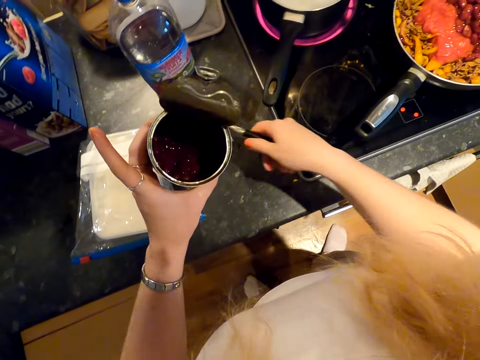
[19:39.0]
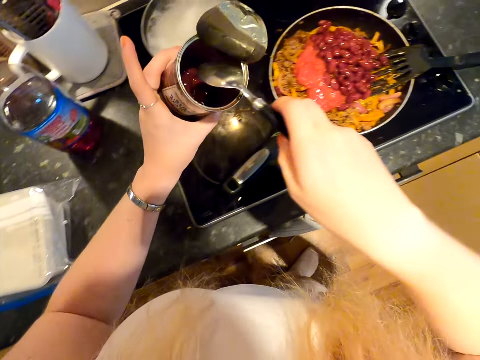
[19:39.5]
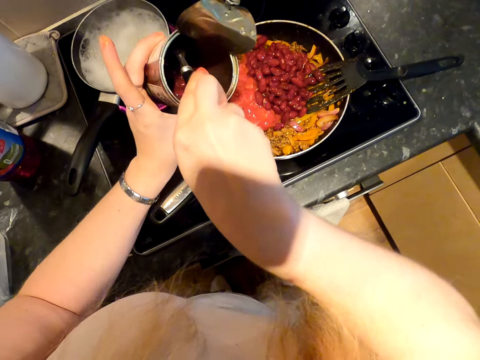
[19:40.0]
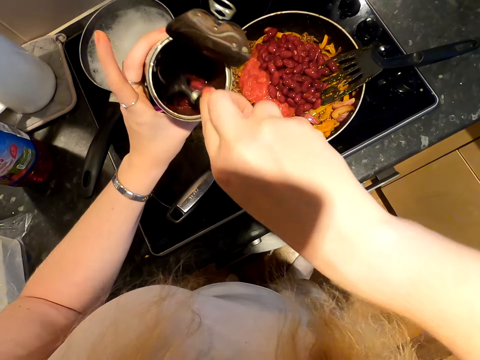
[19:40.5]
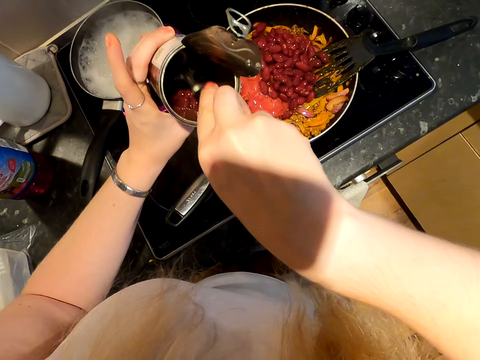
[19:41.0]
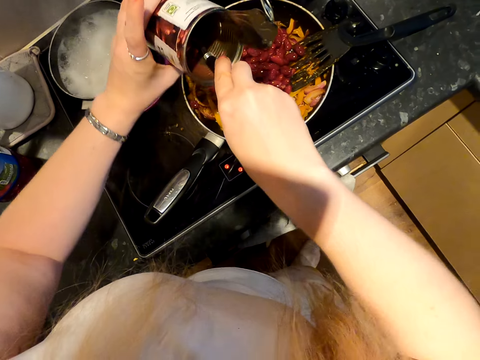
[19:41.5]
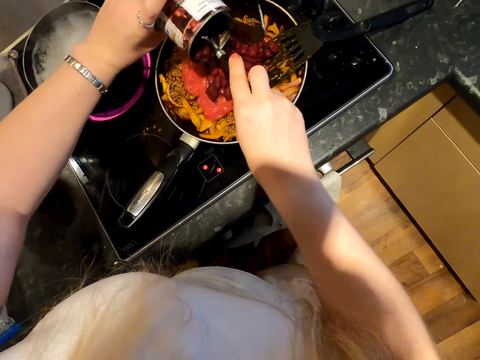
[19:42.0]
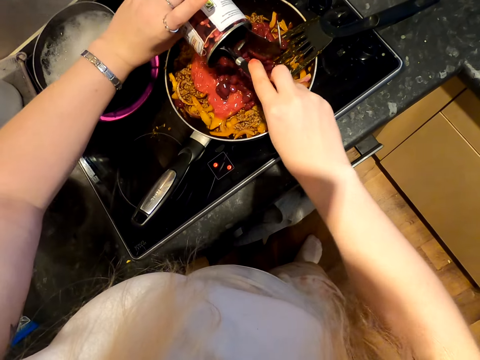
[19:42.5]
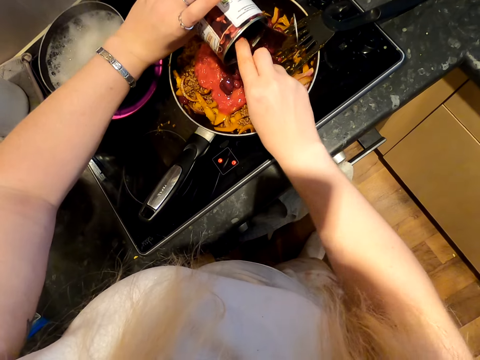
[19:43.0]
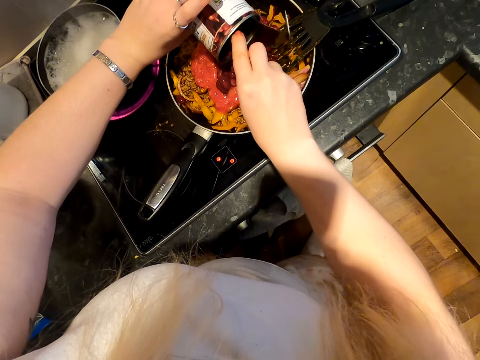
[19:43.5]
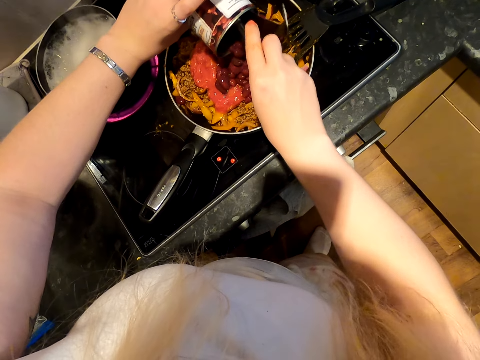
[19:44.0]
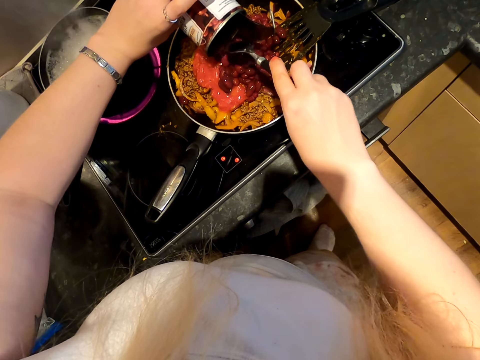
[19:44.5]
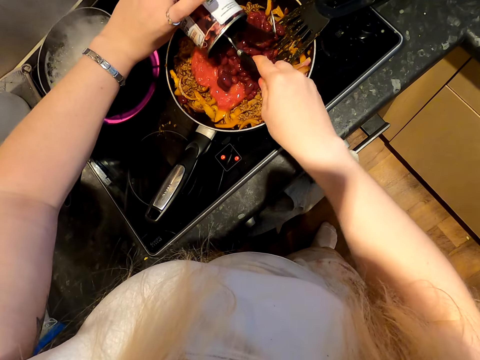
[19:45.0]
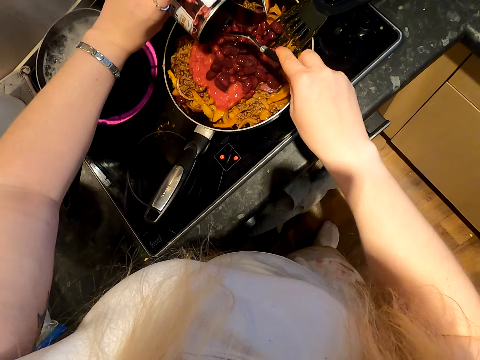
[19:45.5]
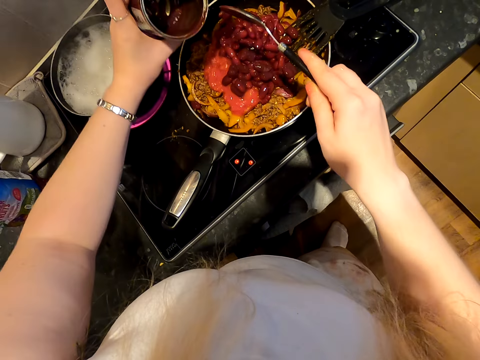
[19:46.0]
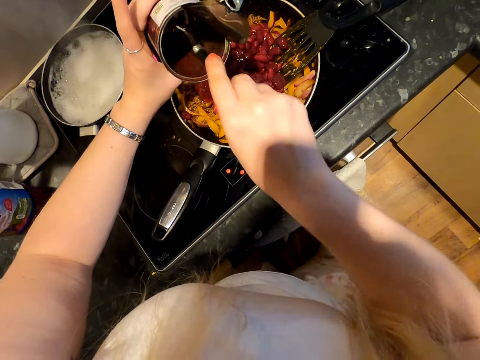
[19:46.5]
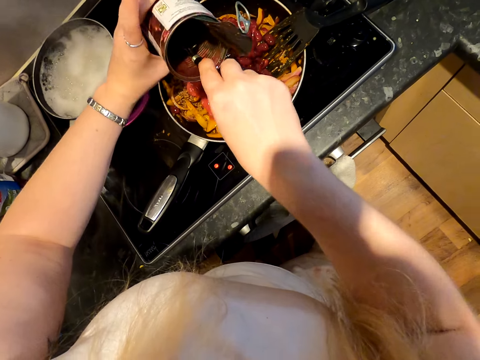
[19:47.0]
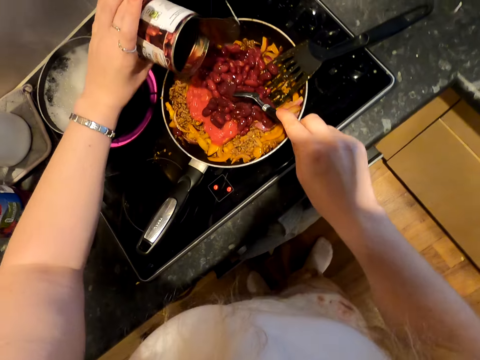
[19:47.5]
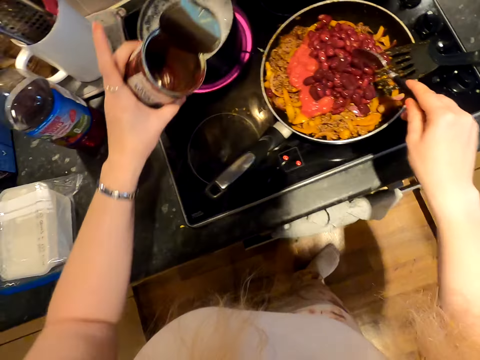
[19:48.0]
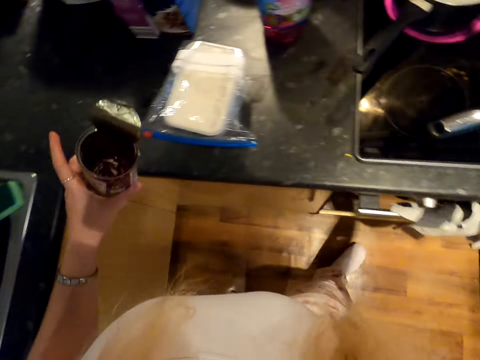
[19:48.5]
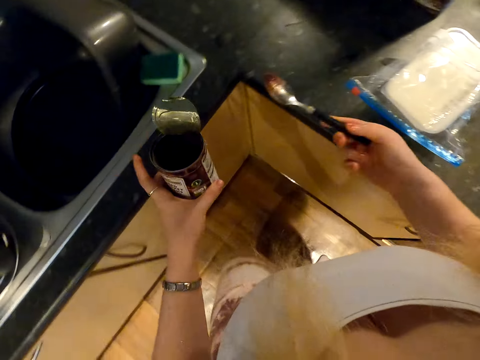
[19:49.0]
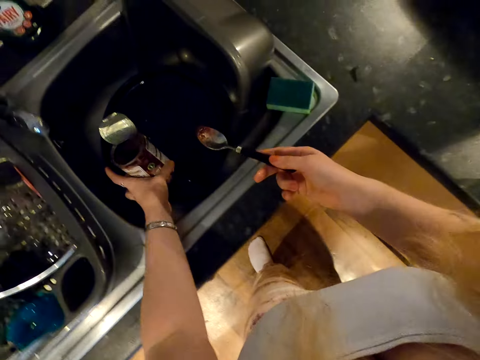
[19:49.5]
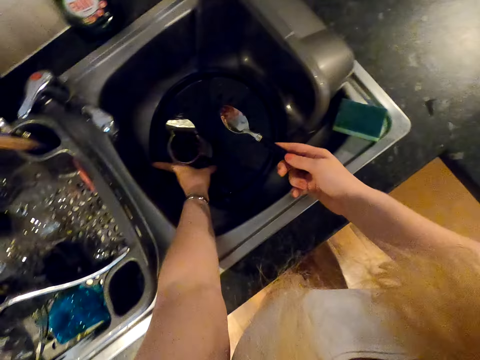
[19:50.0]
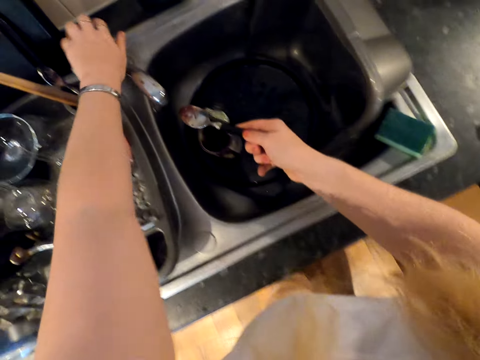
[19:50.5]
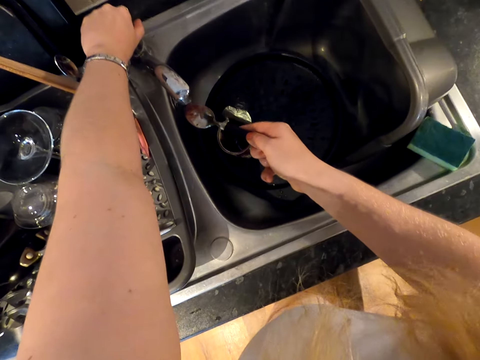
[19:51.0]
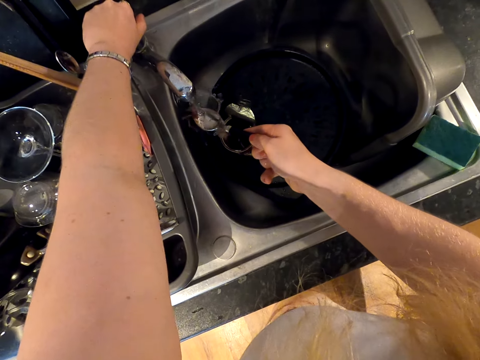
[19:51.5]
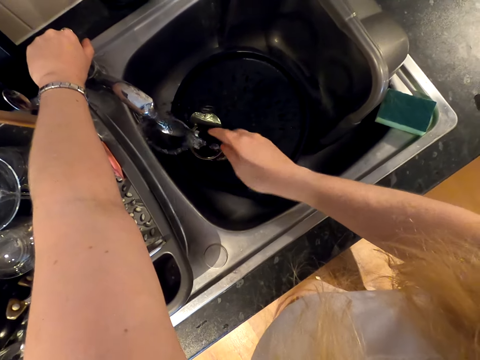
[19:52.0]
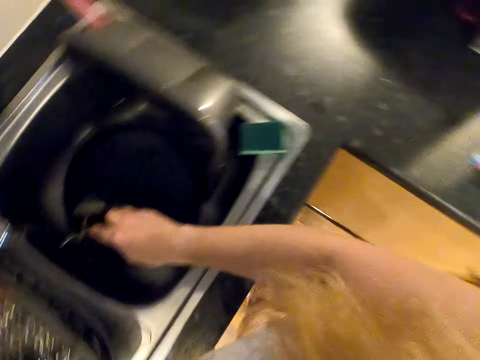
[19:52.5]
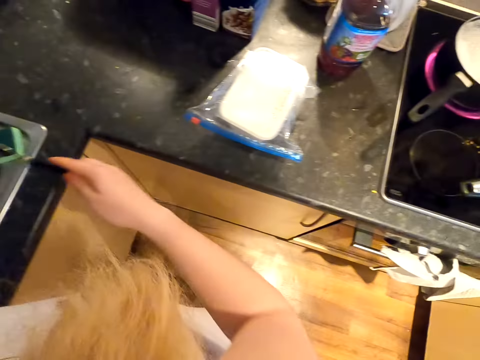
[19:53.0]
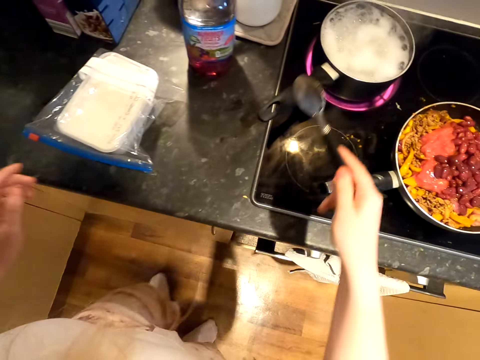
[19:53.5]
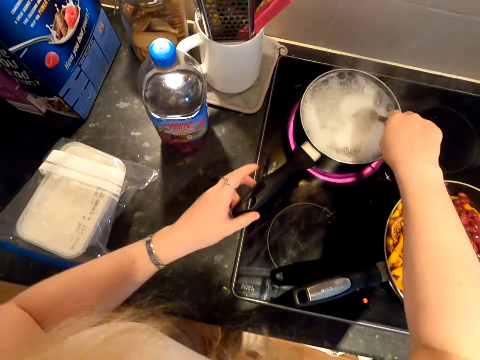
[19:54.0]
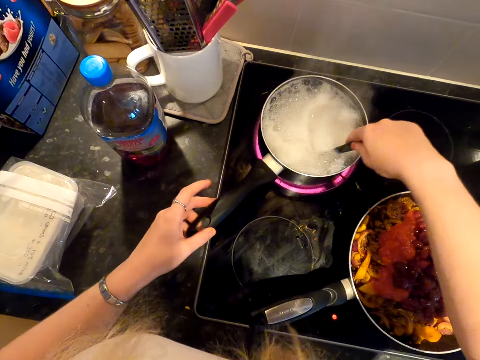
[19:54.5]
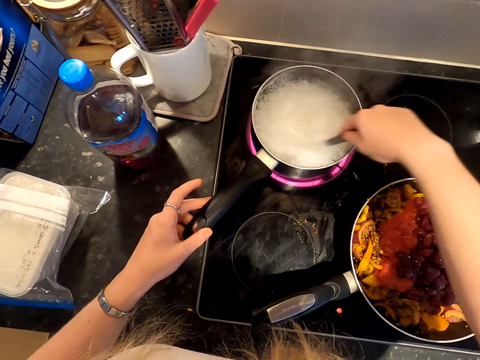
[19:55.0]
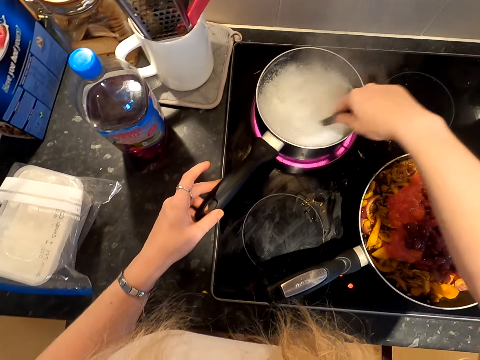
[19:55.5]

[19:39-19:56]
The camera wearer exchanges the beans can to the other hand. They pick up a spoon. They scrape the beans can. They remove the beans from the tin using the spoon. They put the beans in the pan. They move around. They drop the can in the sink. They open the tap. They wash the spoon using the tap water. They move around. They stir the rice. They hold the cooking pot.

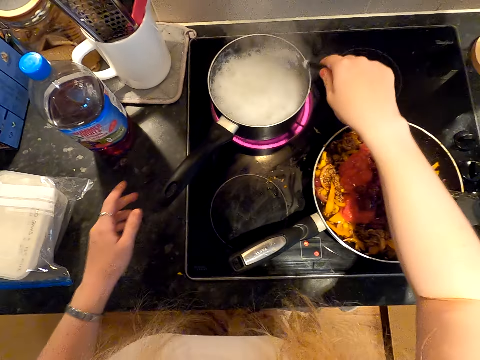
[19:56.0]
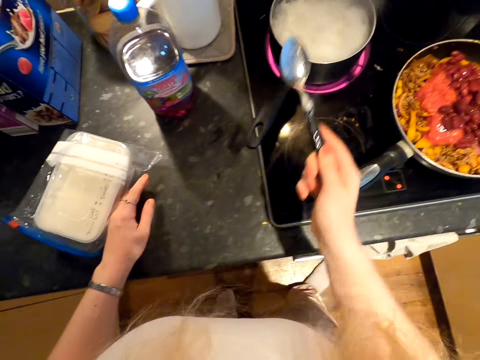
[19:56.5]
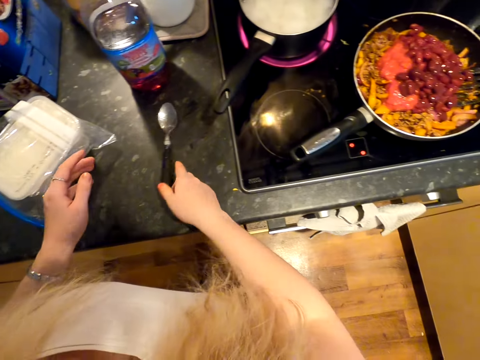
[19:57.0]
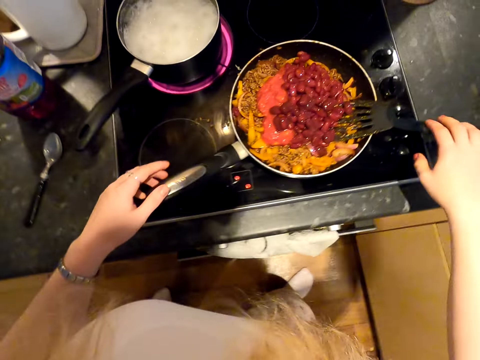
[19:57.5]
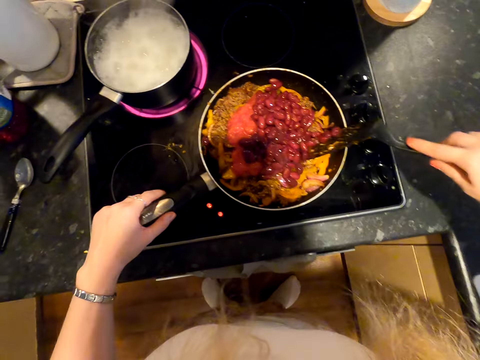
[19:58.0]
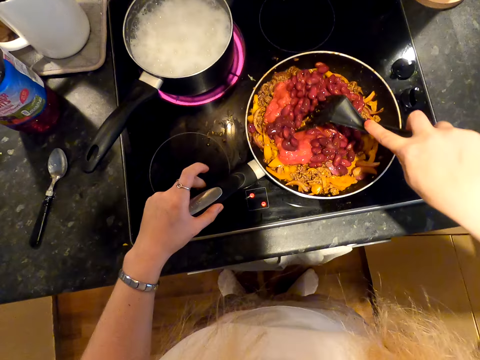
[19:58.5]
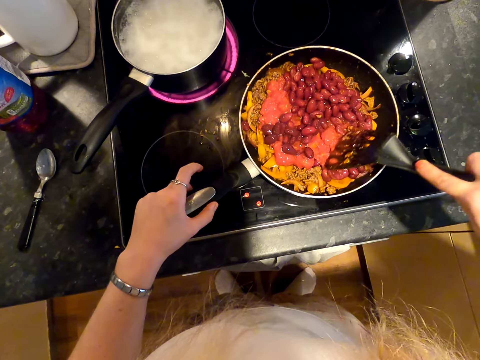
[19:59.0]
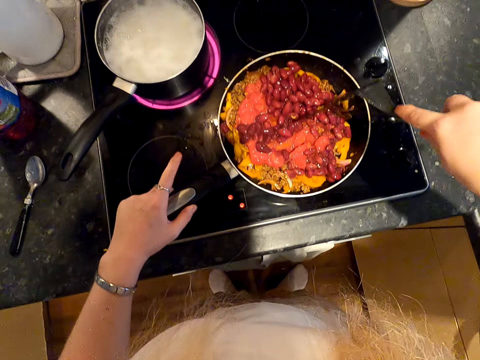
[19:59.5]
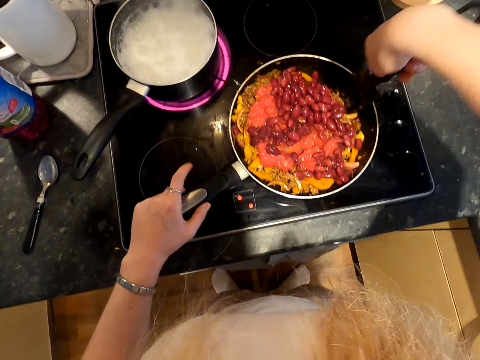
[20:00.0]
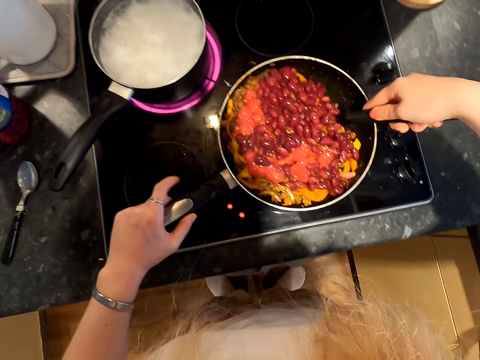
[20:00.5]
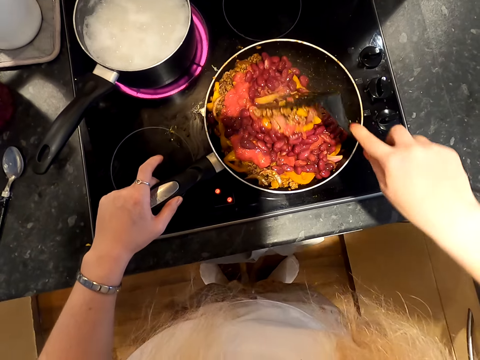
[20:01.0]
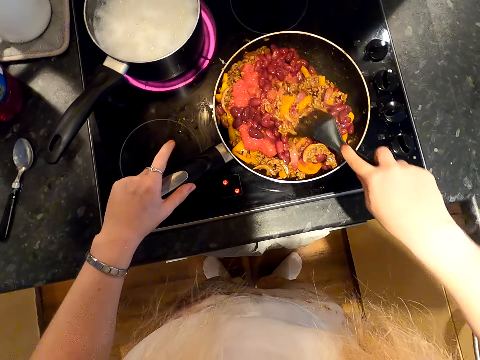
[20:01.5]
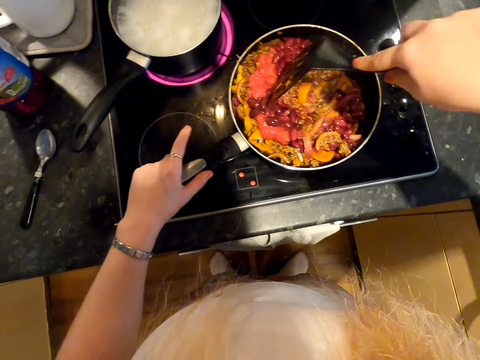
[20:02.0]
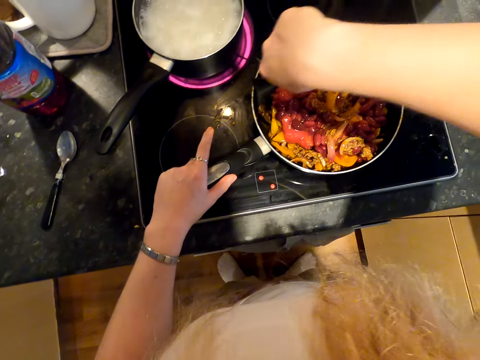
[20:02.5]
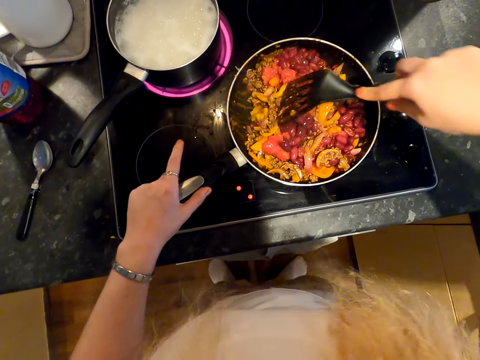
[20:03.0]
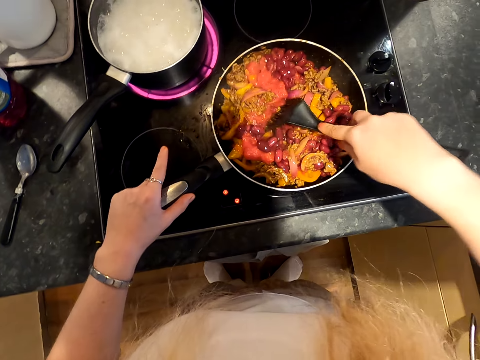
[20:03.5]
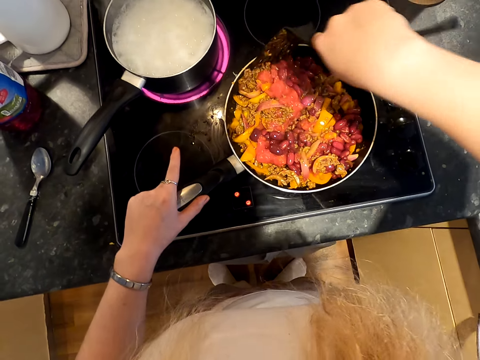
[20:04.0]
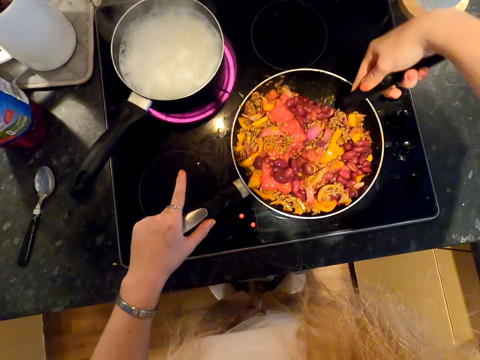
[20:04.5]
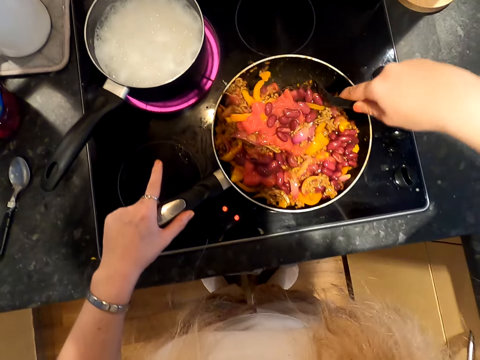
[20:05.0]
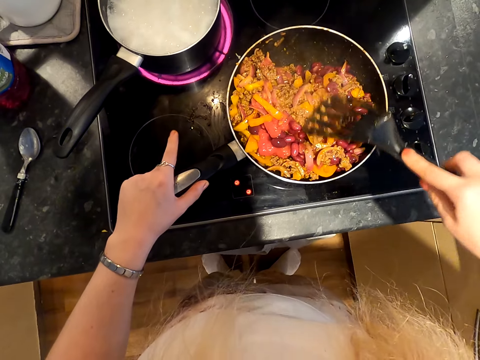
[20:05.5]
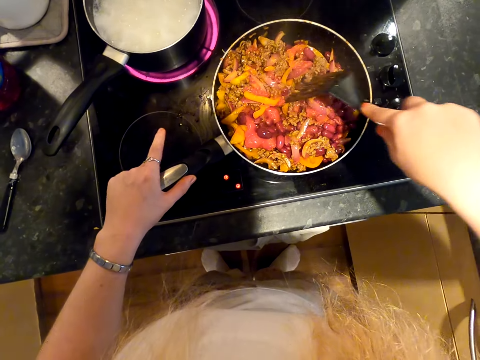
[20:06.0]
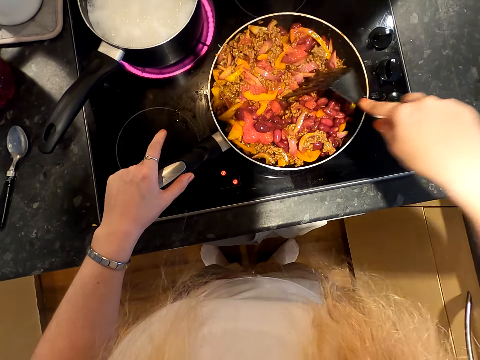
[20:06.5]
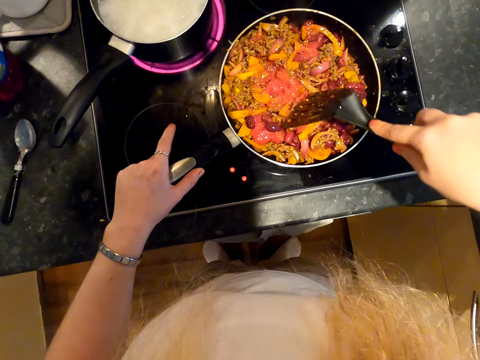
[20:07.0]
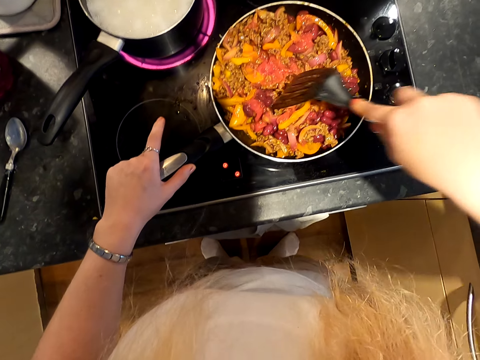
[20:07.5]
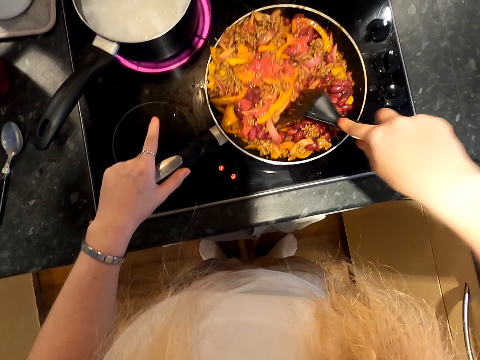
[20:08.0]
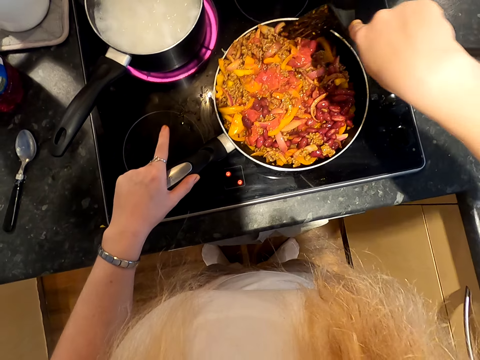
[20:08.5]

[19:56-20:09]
The camera wearer moves the food container. They drop the spoon. They hold the pan. They pick up the spoon. They stir the mixed meat.
